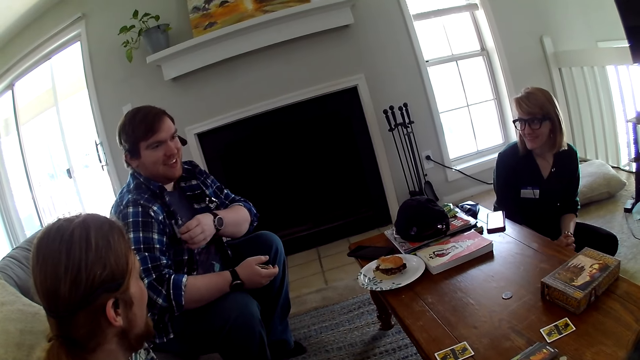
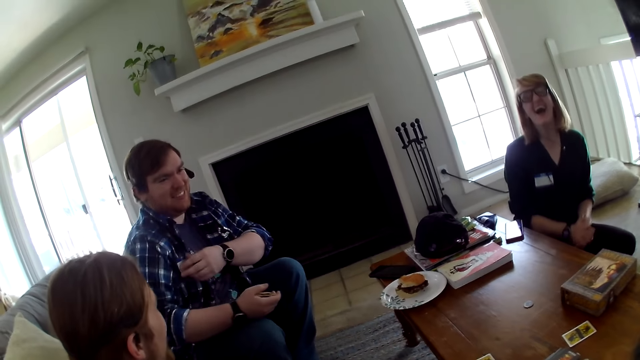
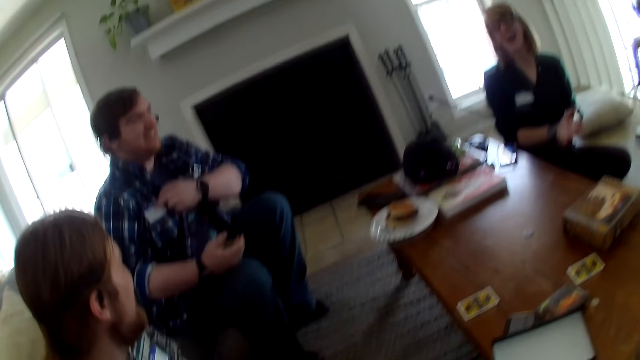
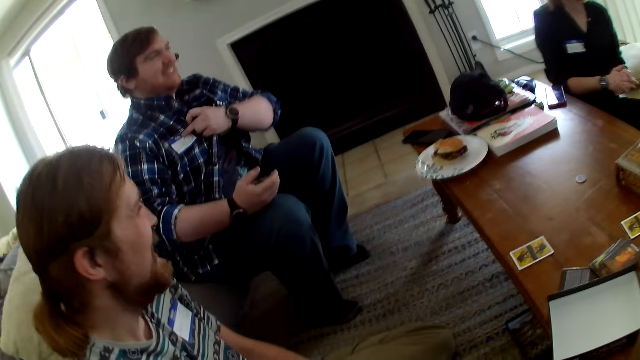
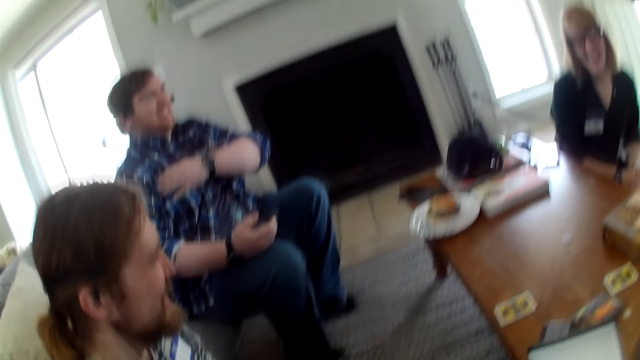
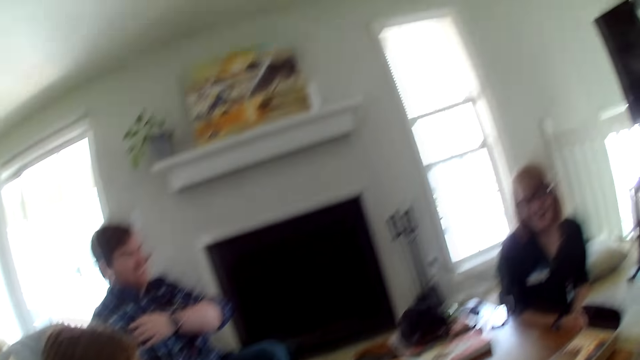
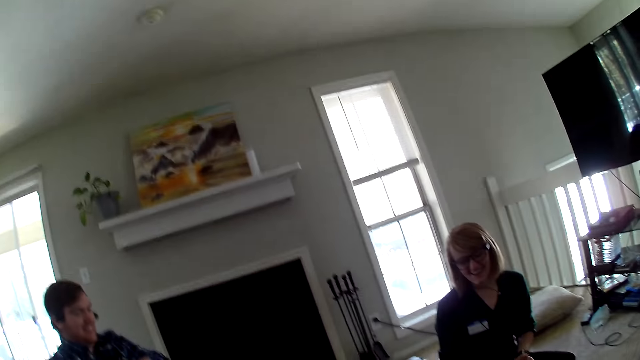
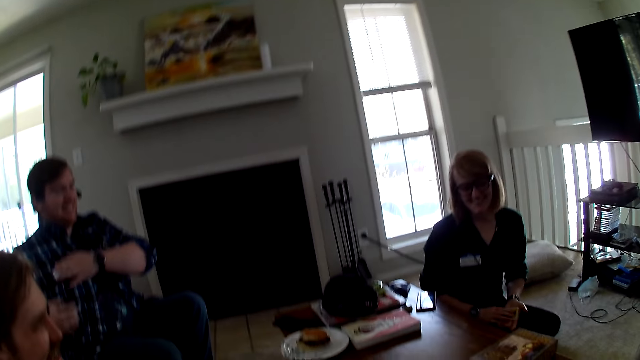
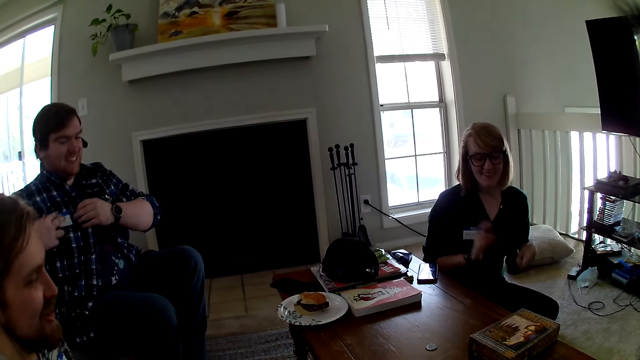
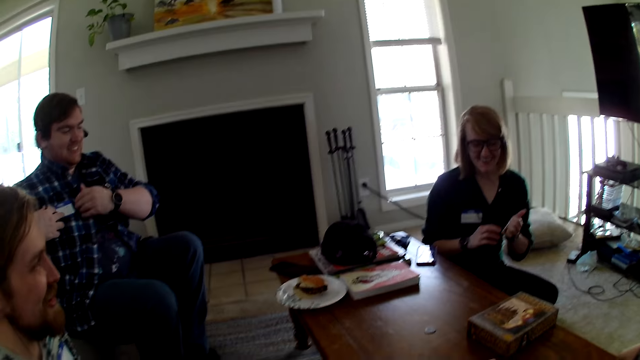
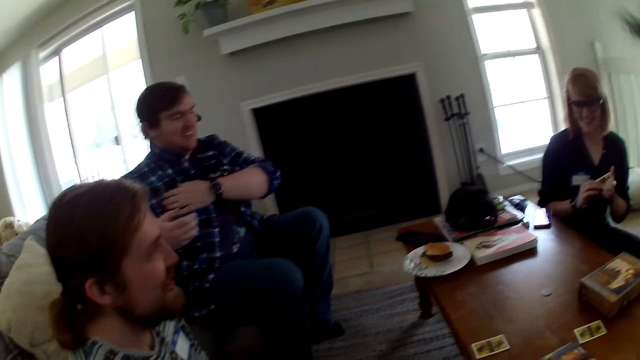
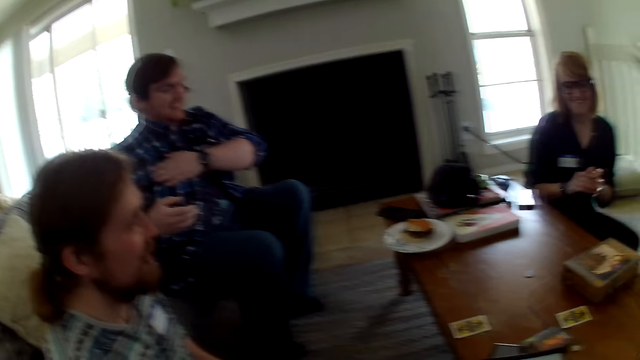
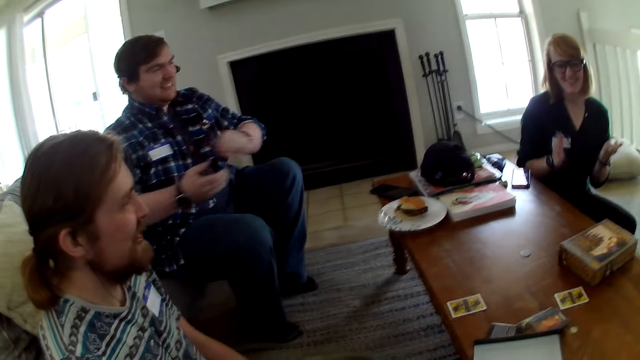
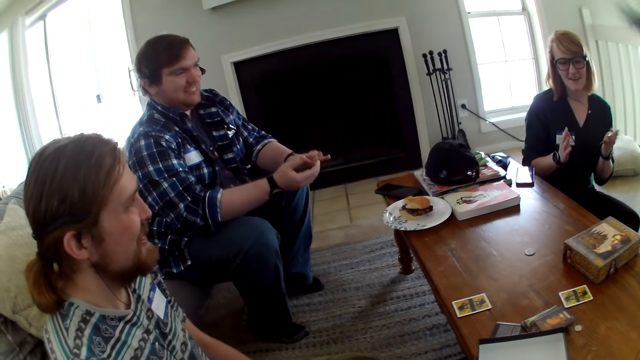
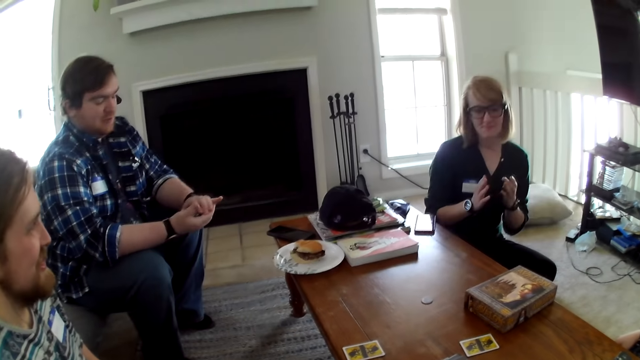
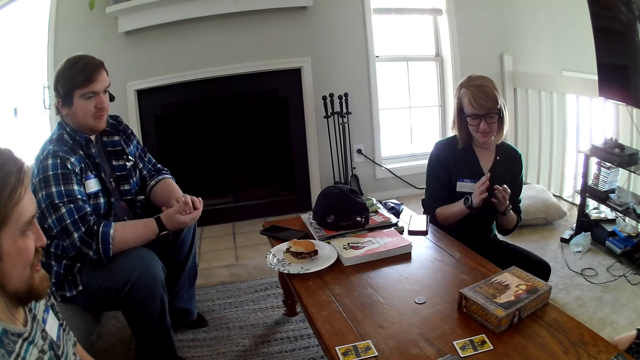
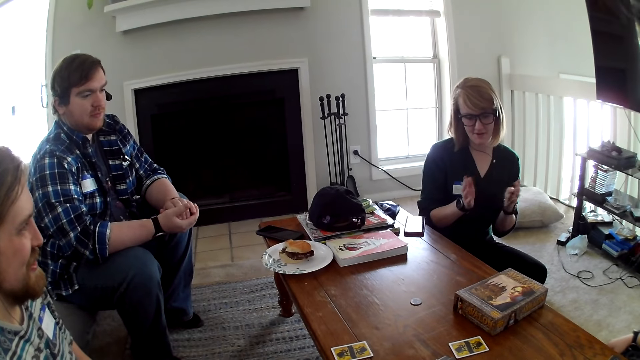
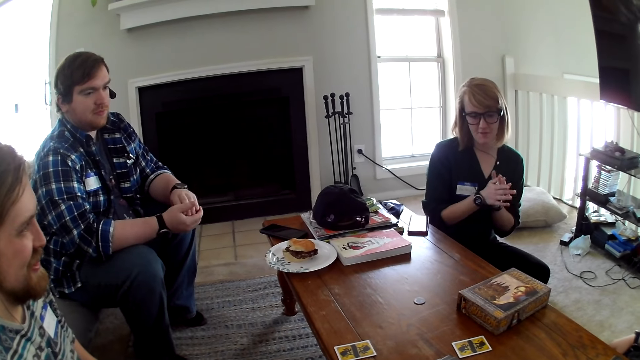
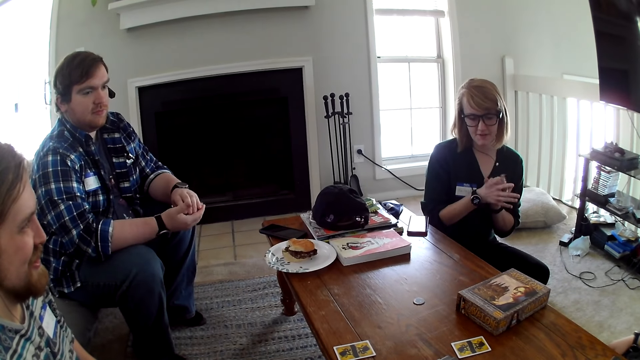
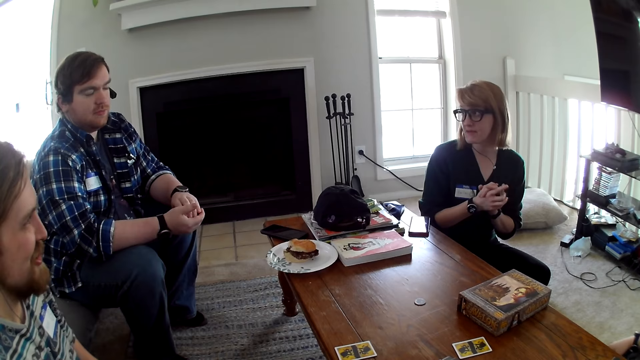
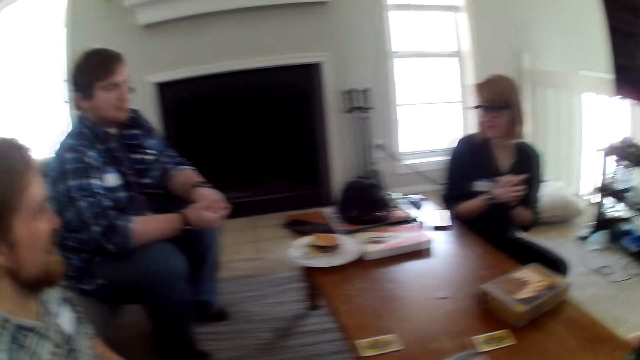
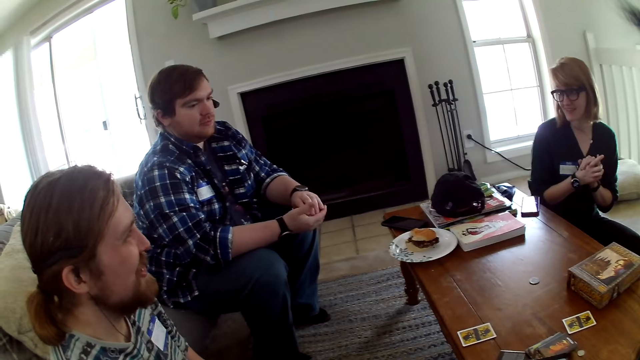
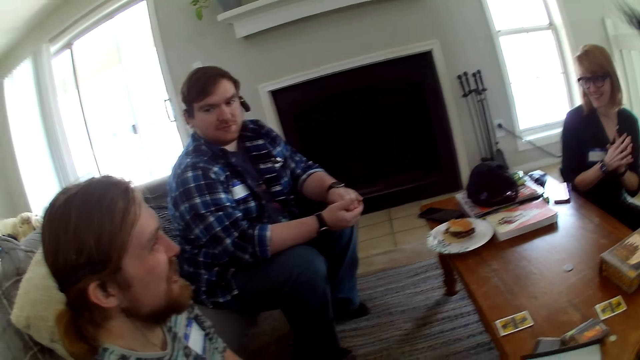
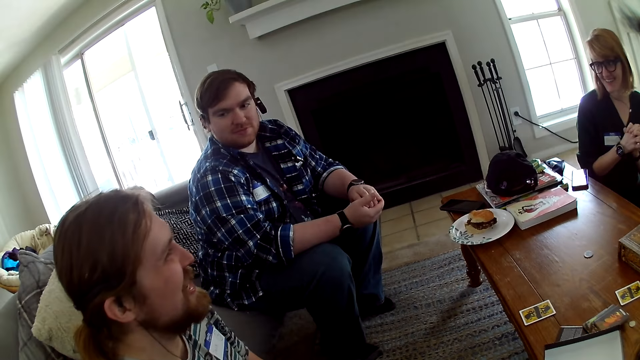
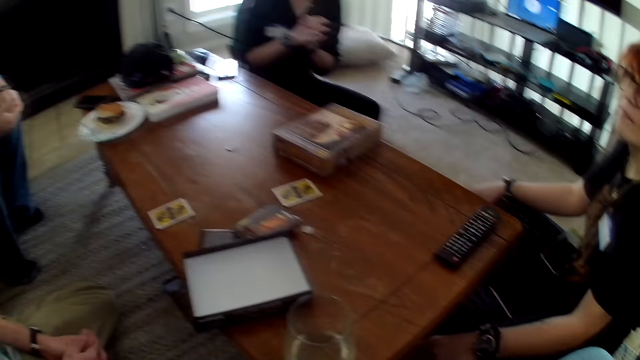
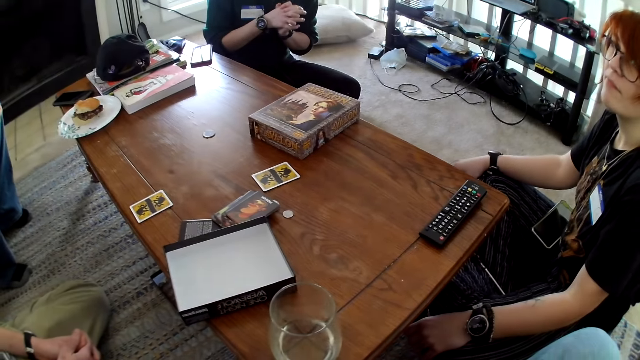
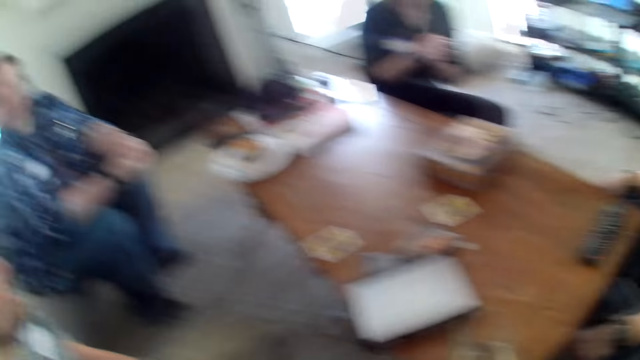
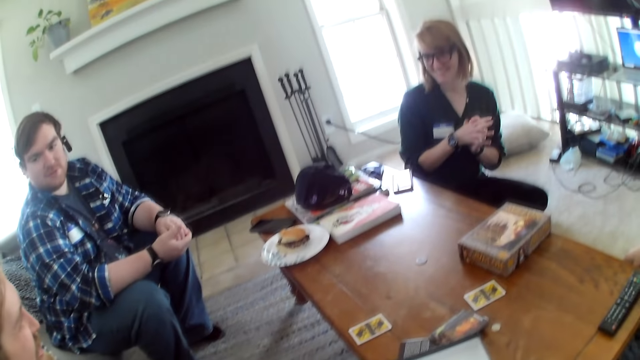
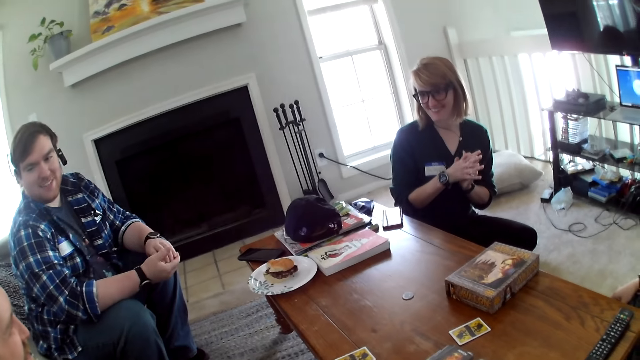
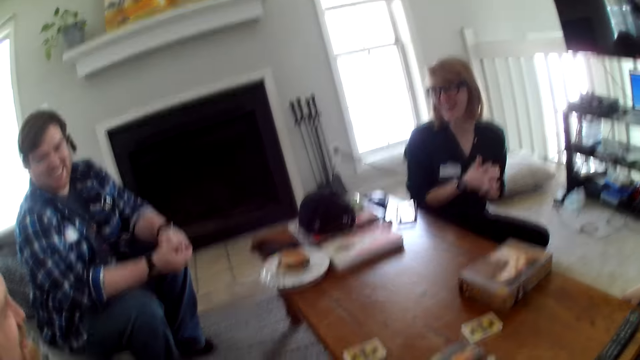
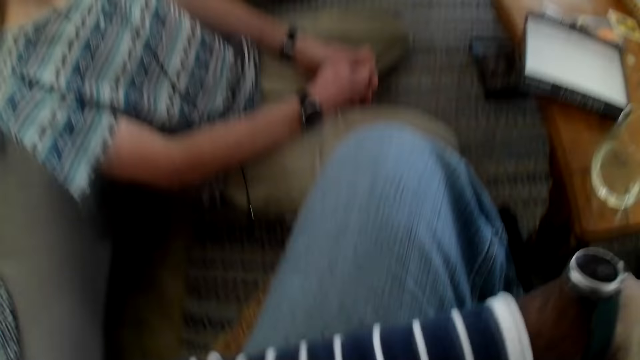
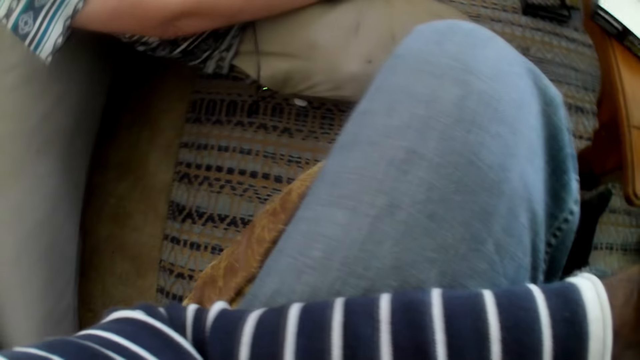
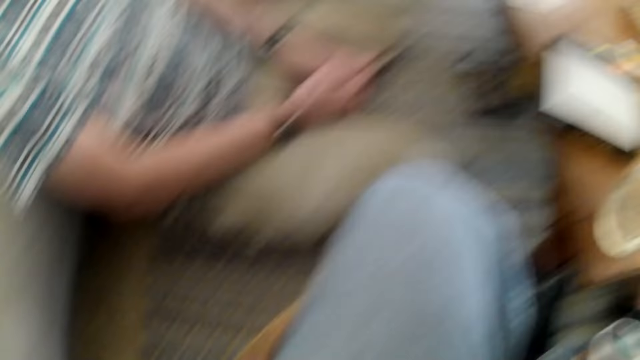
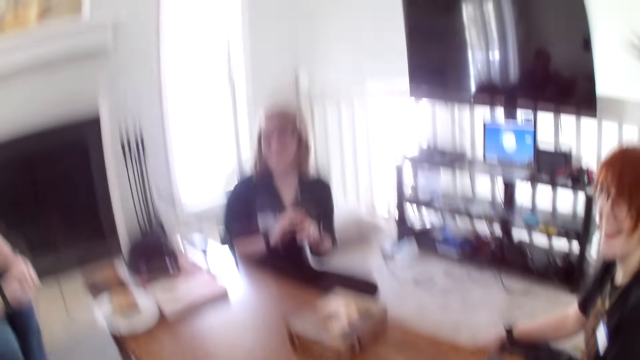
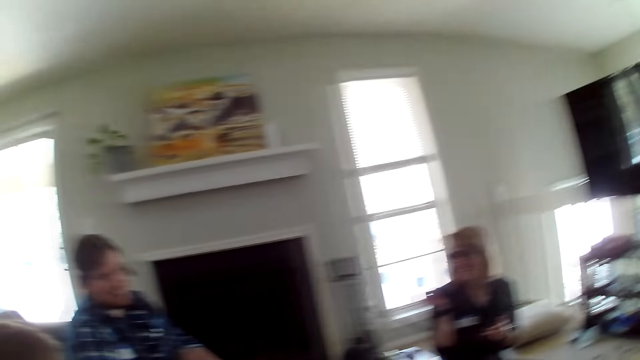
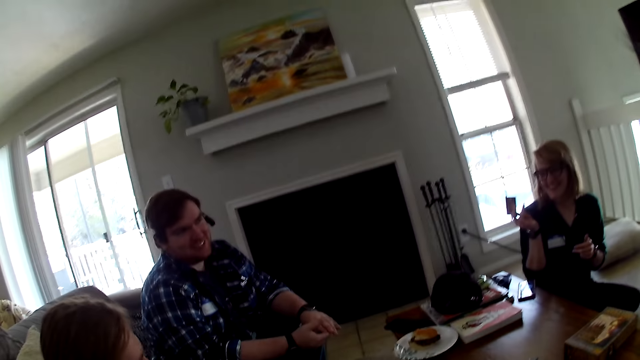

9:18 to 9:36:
The man holds a badge. The woman converses with the man. The camera wearer looks at the man. The woman talks to the camera wearer, another man and the first man. The camera wearer converses with the team. The other man converses with the team. The camera wearer looks at the table. They look at the first man and the woman. They laugh with the team, look around the house, and look around the team.

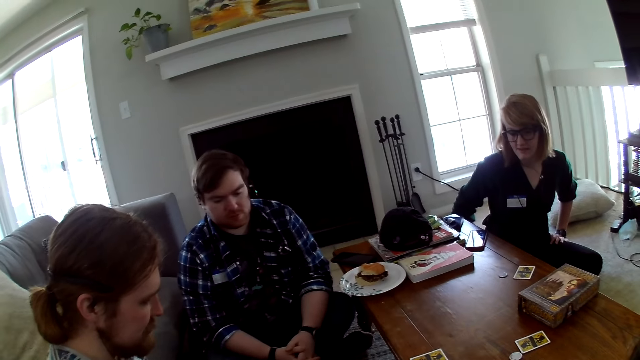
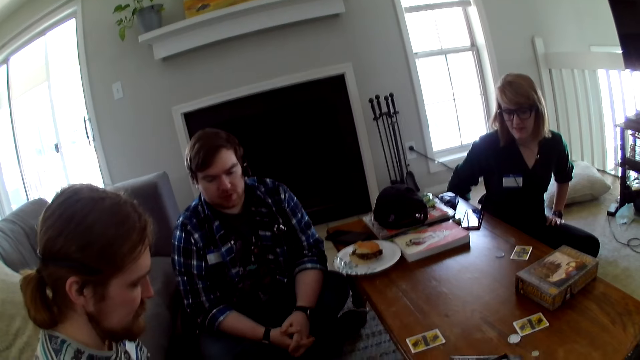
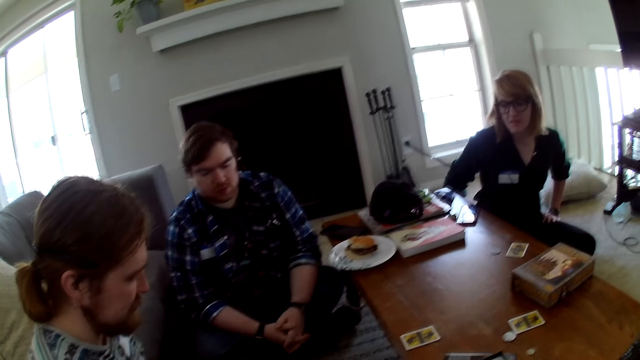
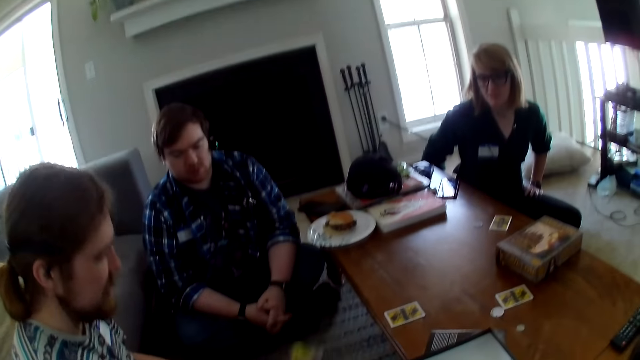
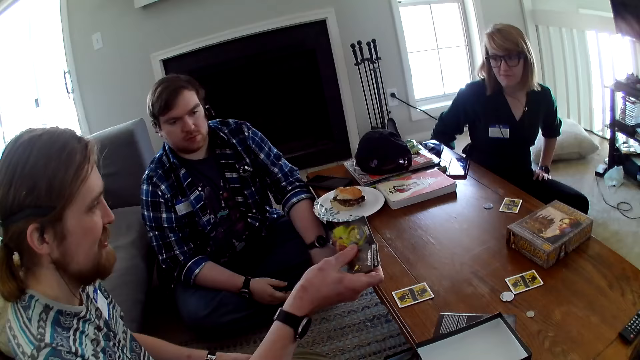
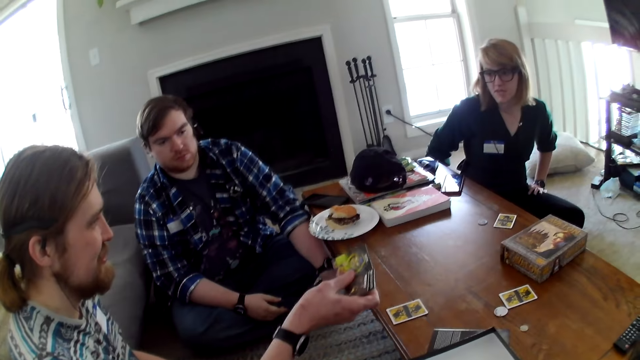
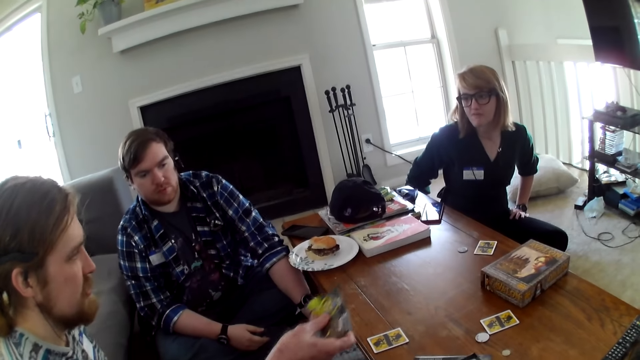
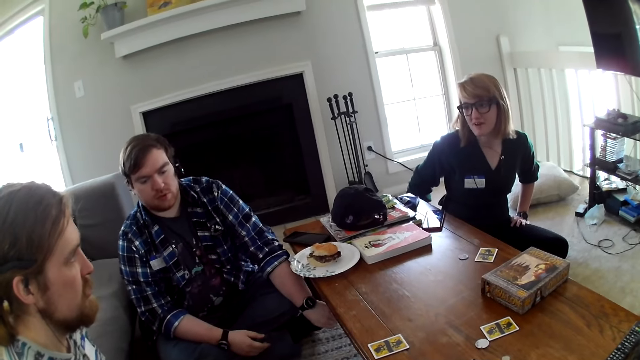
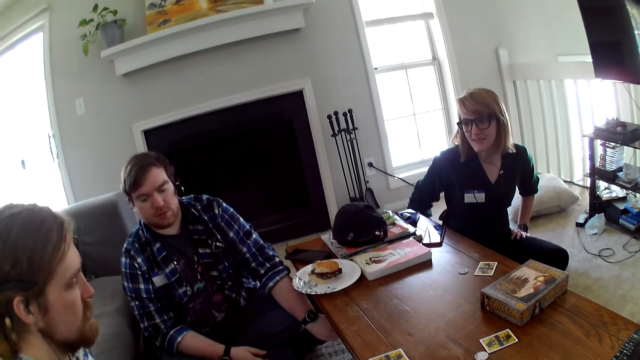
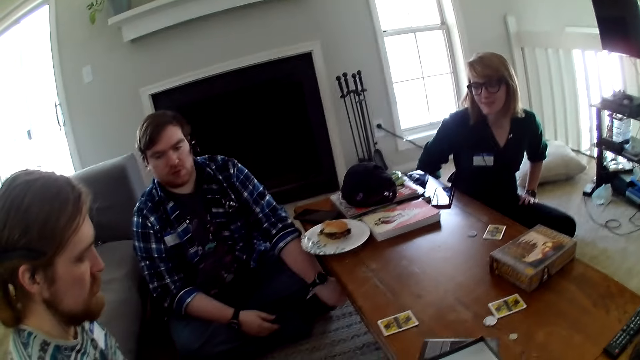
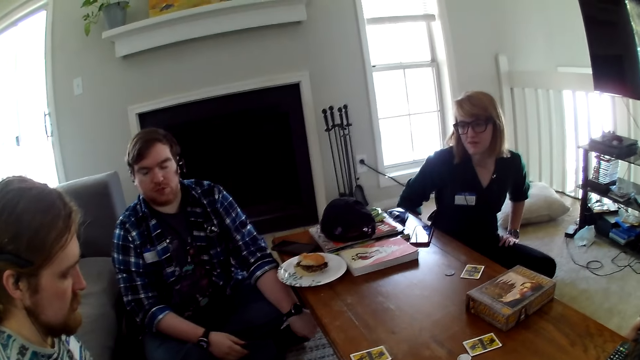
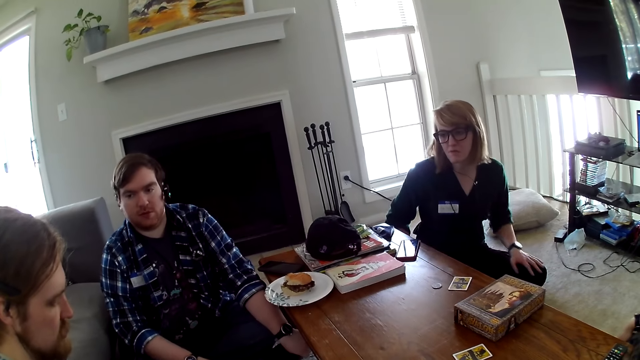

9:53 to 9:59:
The woman converses with the other man. The other man looks at the cards. The woman converses with the other man.
